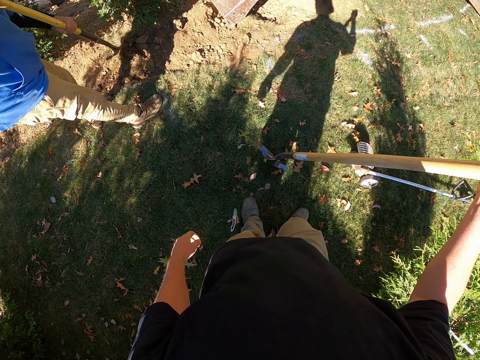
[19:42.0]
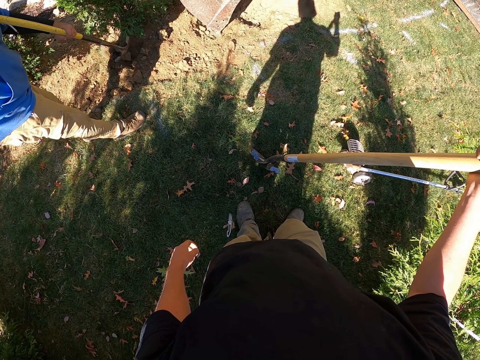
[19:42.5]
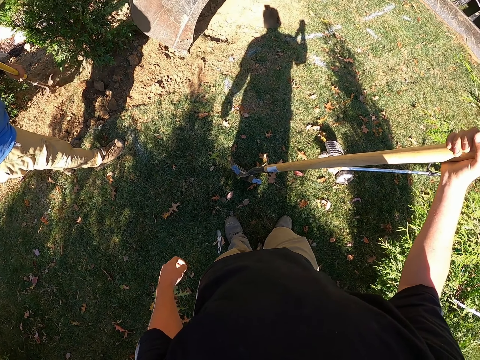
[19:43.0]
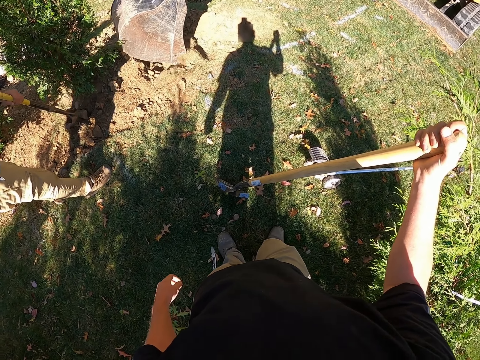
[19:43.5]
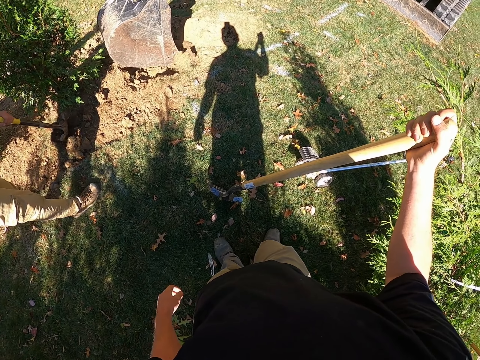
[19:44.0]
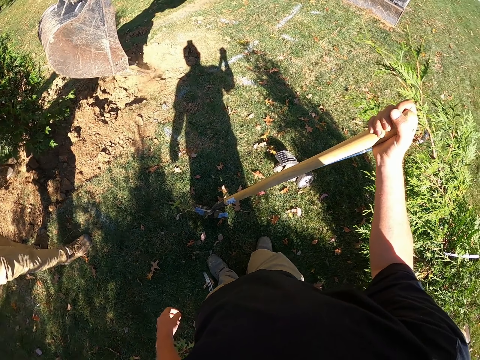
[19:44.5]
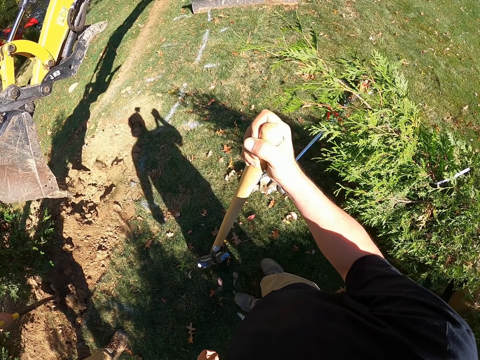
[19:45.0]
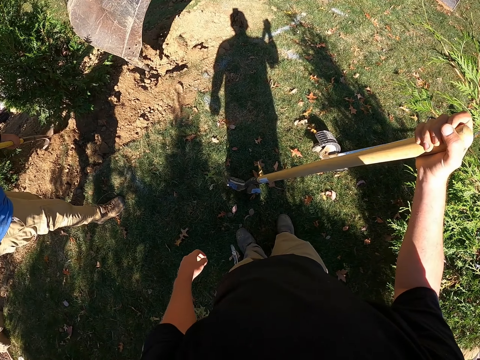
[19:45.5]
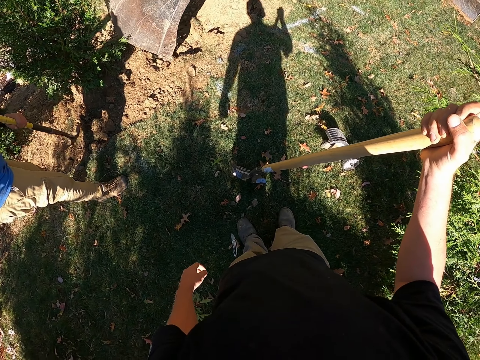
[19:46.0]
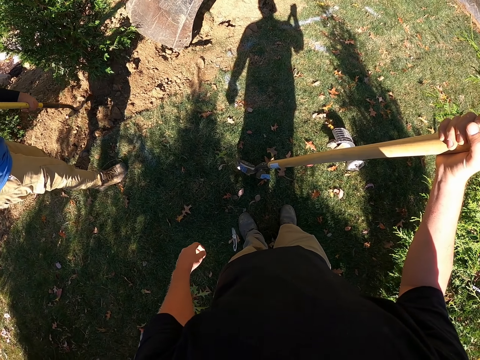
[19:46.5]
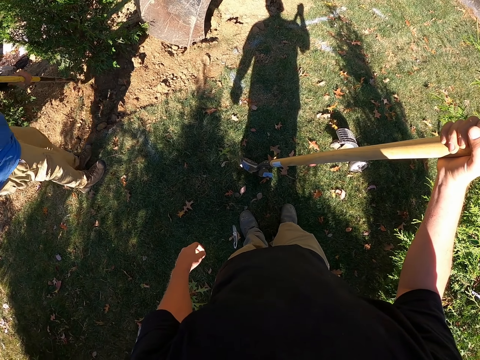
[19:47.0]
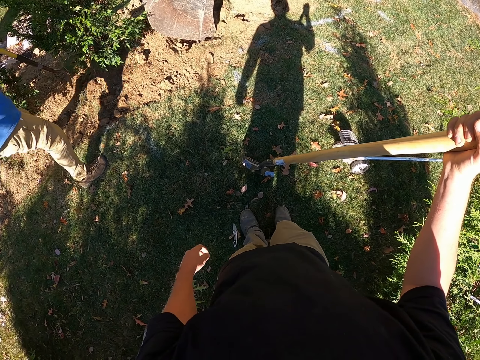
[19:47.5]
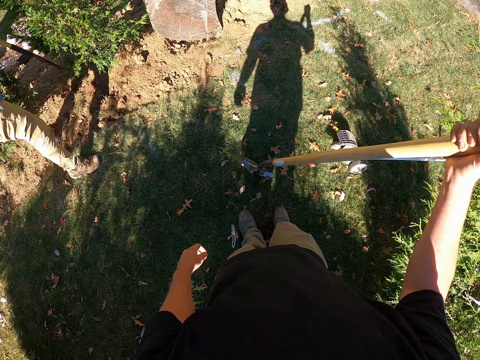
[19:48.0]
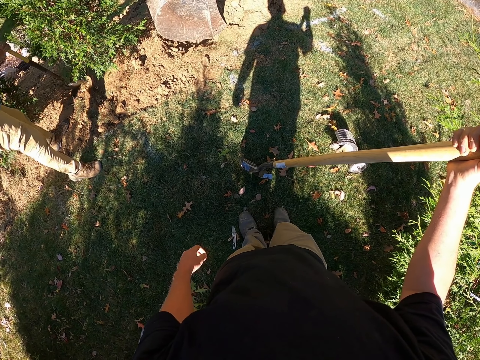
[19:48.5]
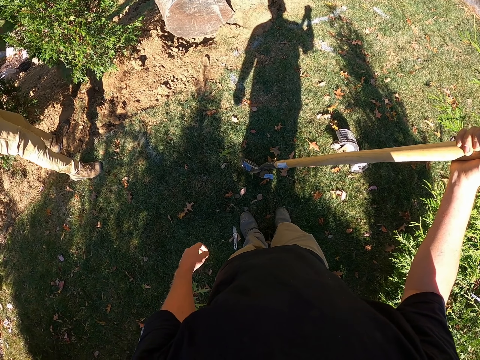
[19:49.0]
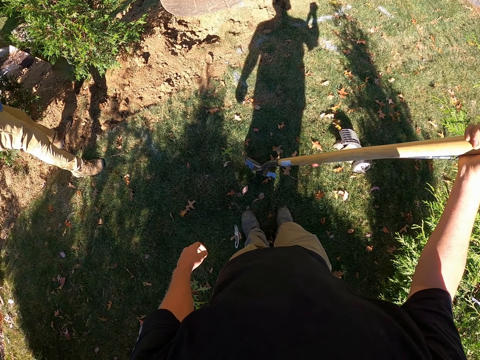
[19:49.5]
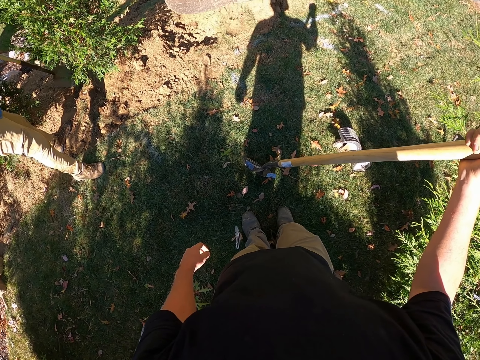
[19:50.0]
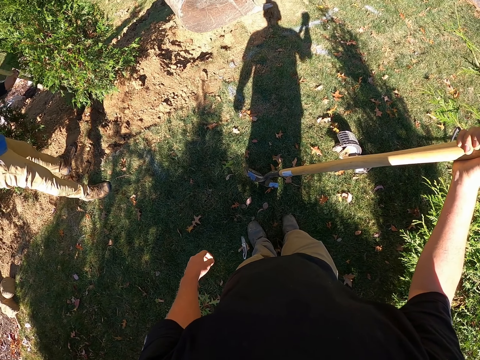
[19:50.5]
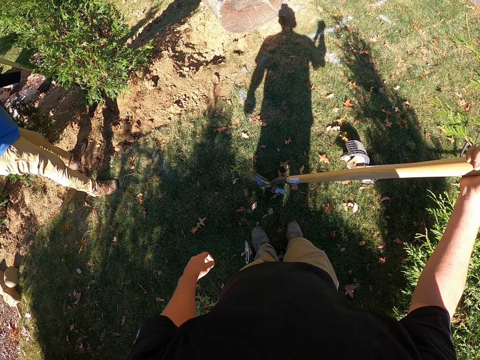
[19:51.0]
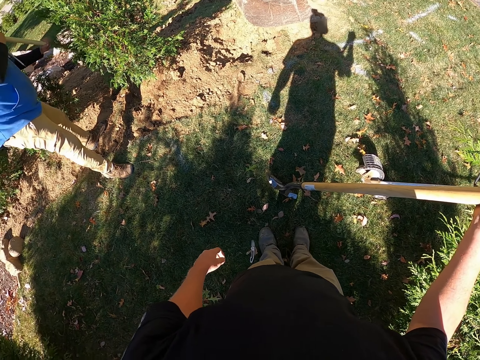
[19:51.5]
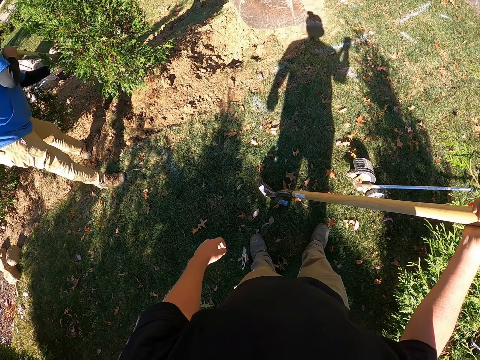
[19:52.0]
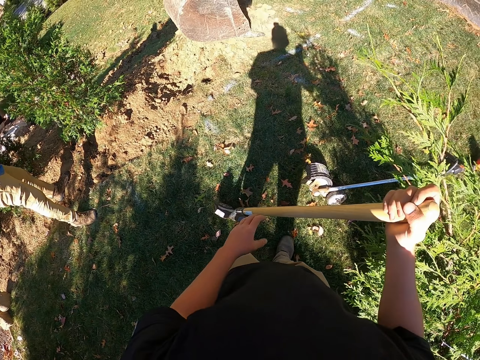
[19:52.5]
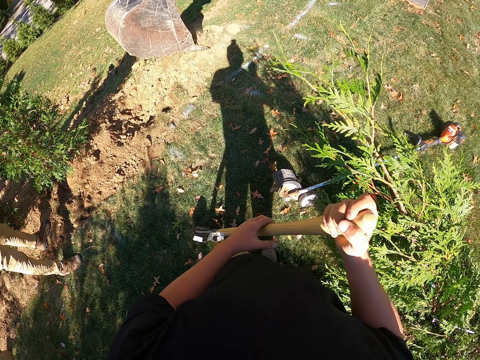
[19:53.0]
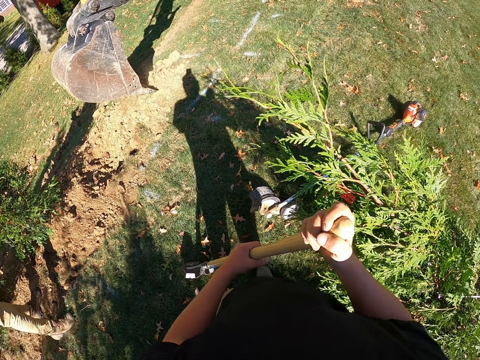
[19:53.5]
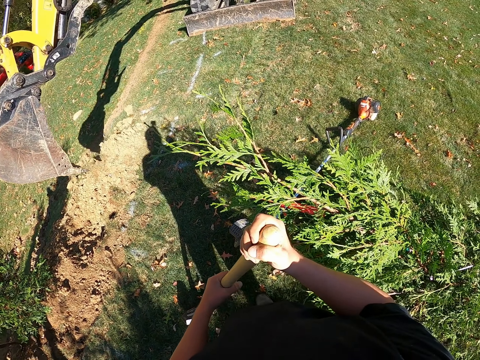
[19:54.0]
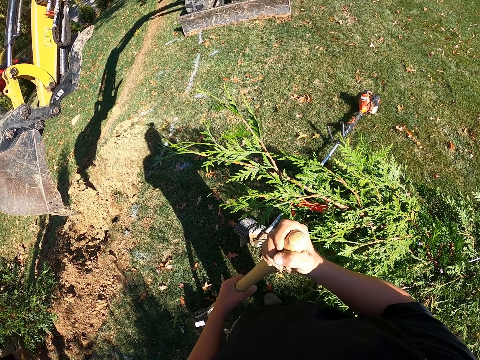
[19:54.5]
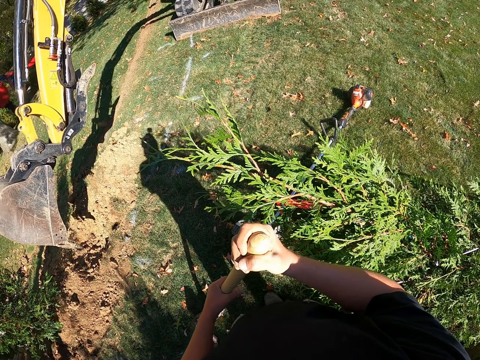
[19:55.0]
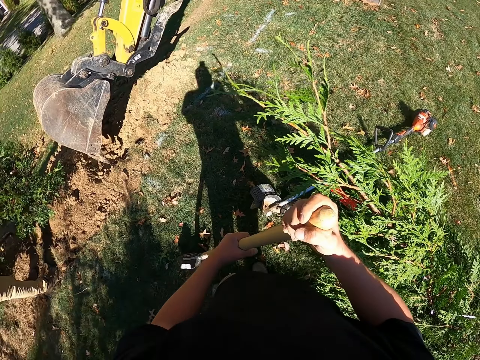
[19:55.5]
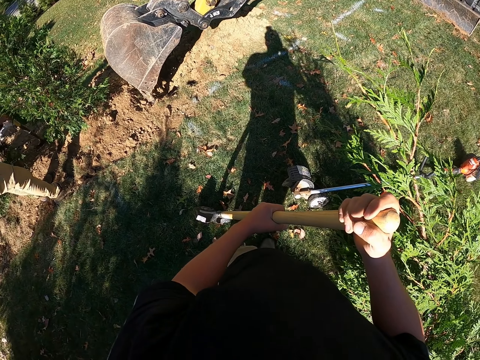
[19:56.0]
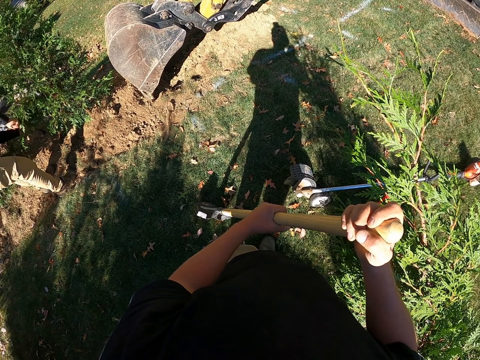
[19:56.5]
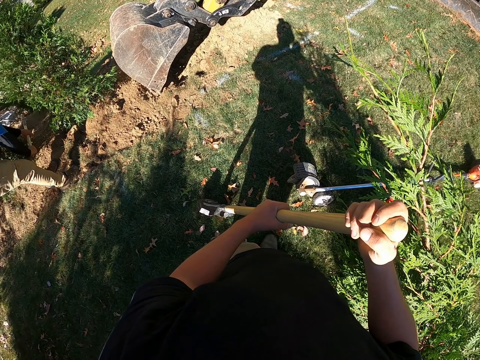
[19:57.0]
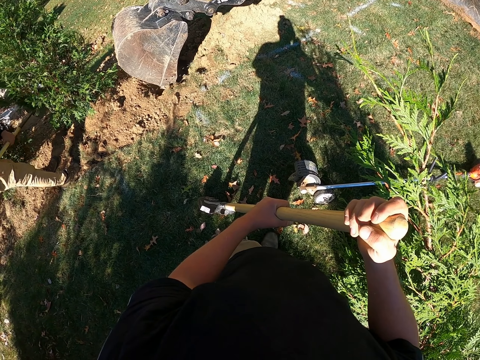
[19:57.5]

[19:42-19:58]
The camera wearer looks. They look again.

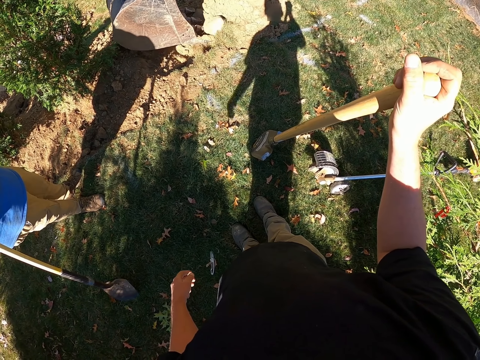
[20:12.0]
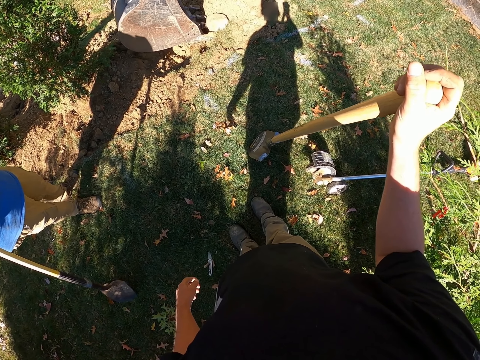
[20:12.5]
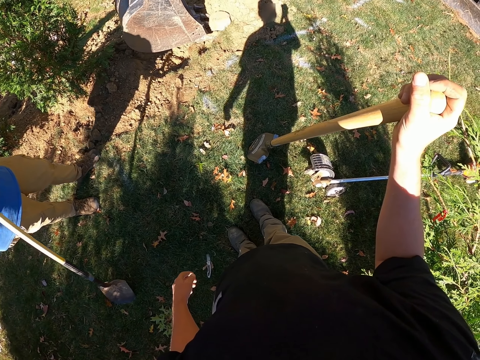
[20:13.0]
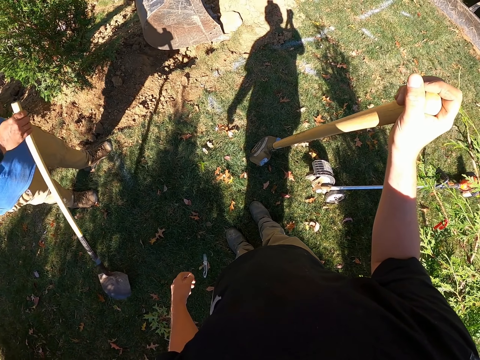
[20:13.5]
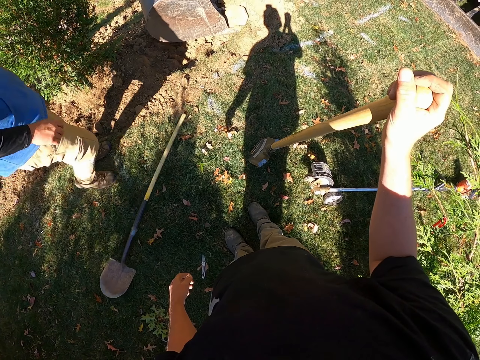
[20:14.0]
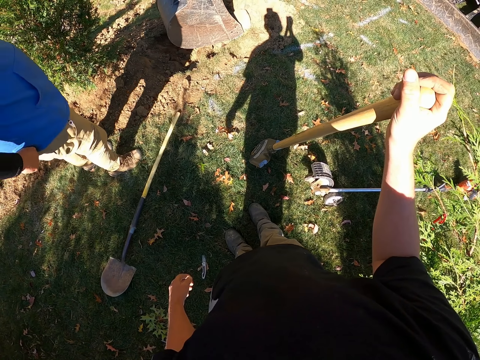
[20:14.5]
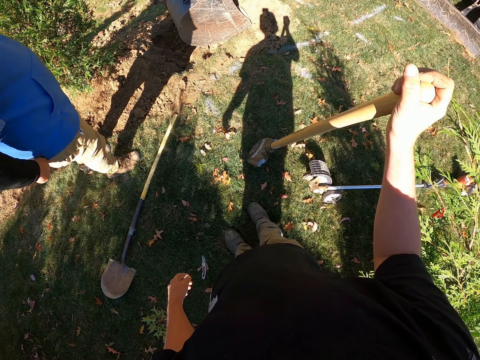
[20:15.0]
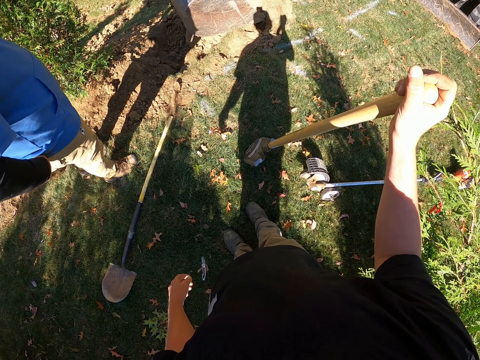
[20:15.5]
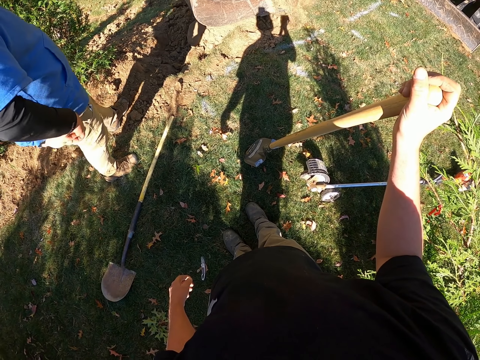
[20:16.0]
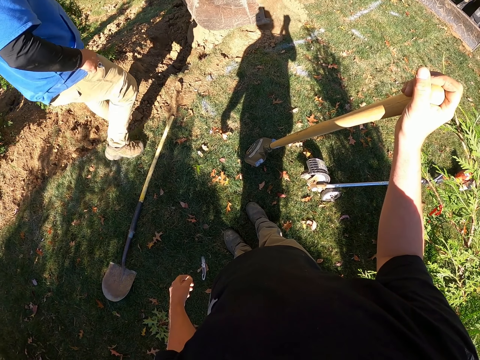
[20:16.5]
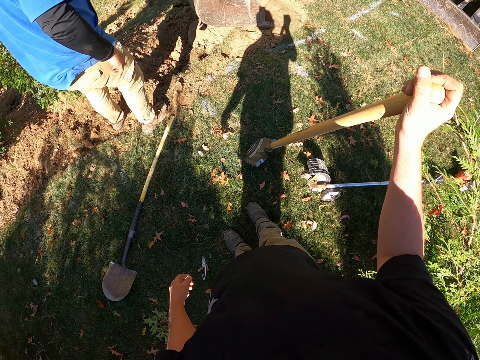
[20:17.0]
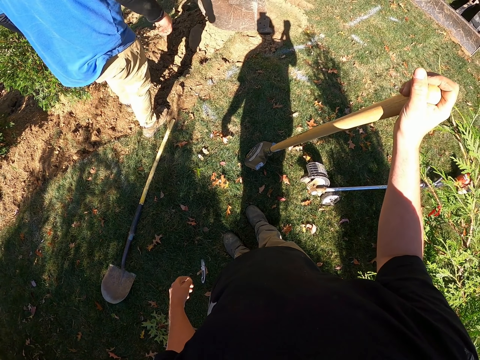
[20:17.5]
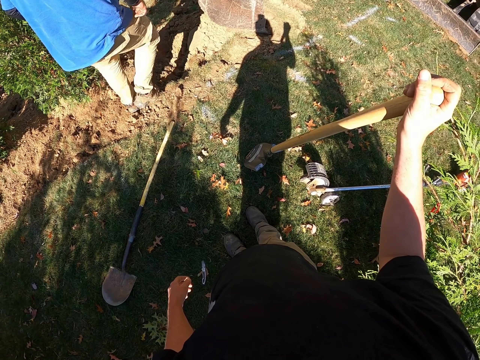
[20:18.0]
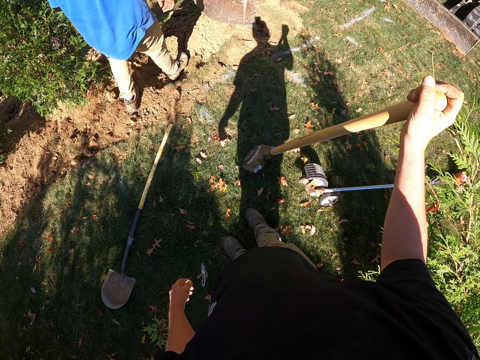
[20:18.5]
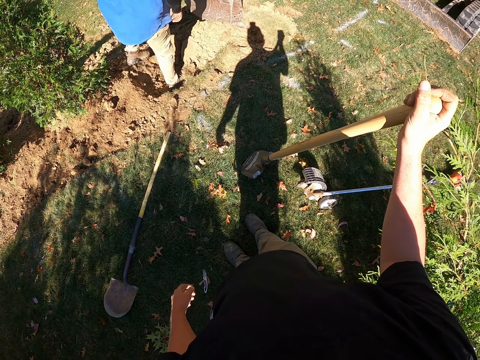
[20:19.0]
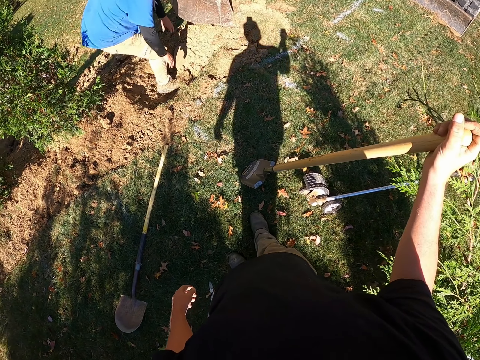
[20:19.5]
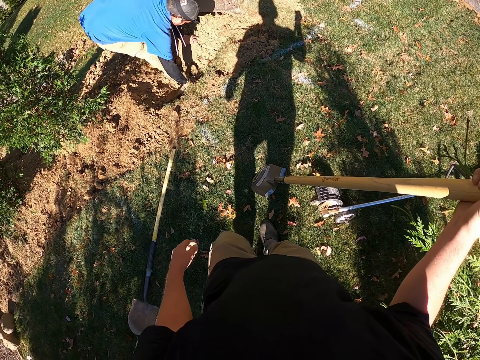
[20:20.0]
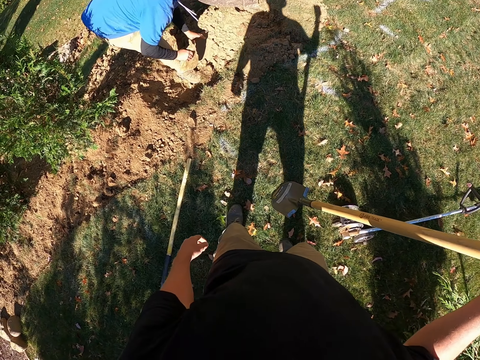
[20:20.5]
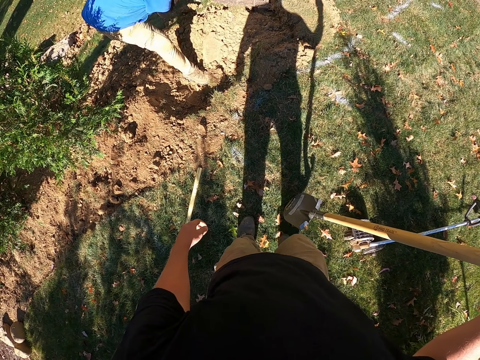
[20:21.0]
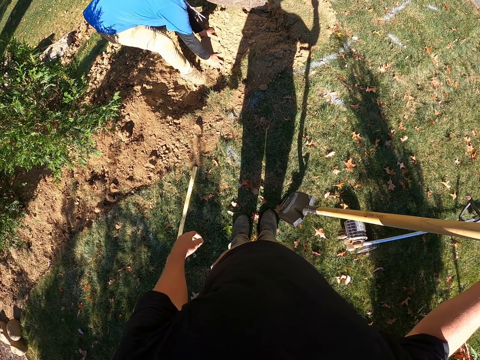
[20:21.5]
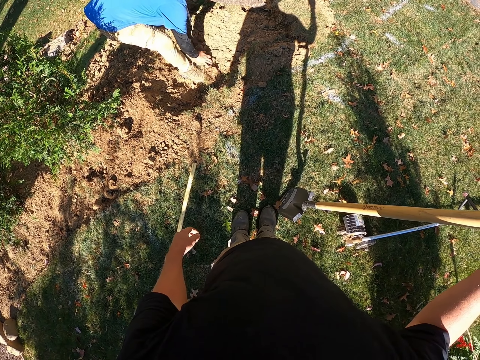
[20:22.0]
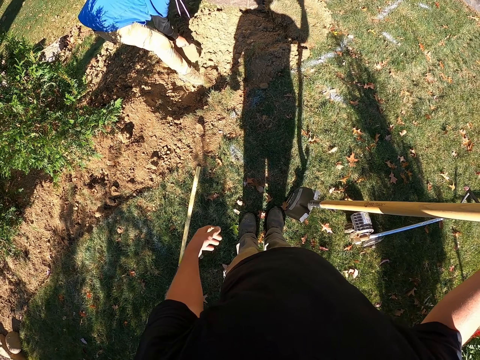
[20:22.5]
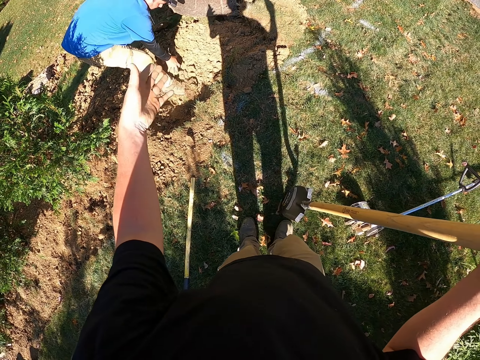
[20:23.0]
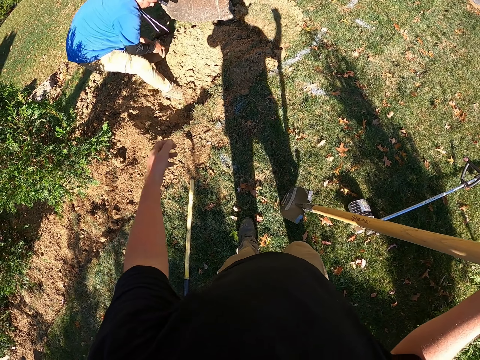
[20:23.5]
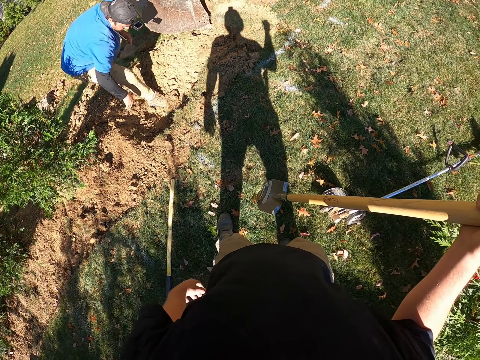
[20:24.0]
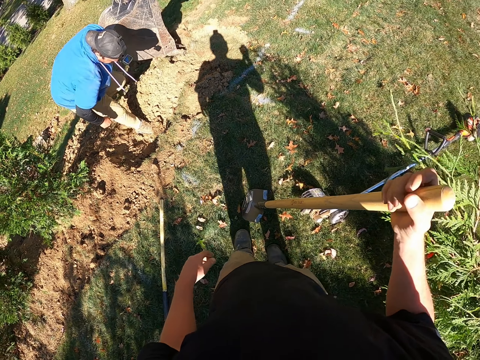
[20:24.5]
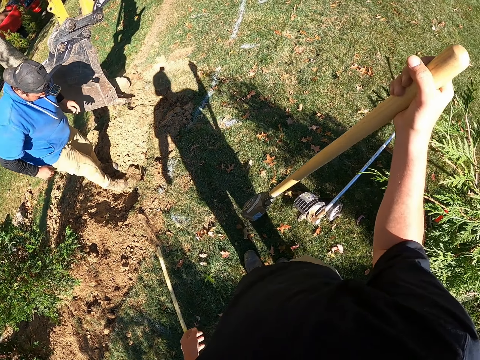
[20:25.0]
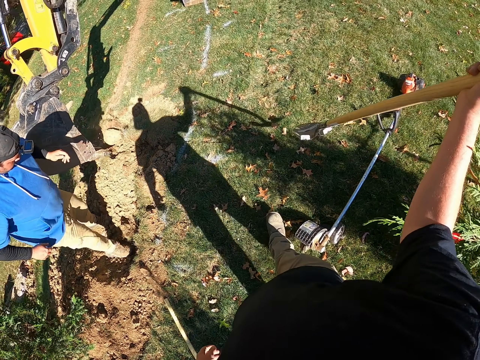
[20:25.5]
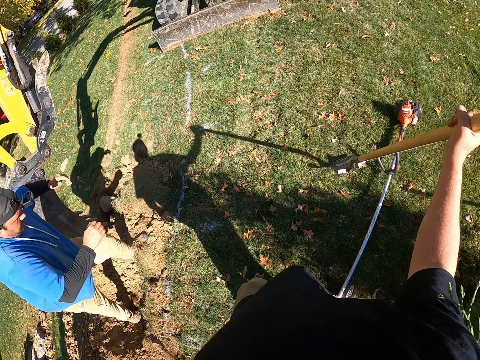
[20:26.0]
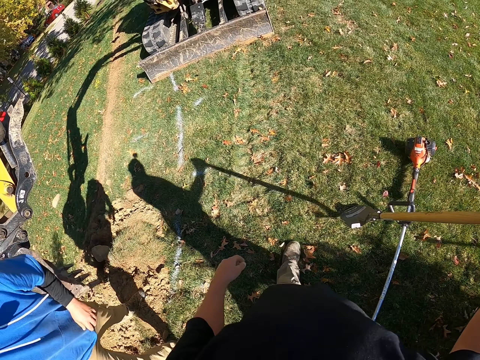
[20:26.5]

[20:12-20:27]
A man drops the spade to the ground. The camera wearer looks. The man moves stones from the ground. The camera wearer uses hand gestures.
